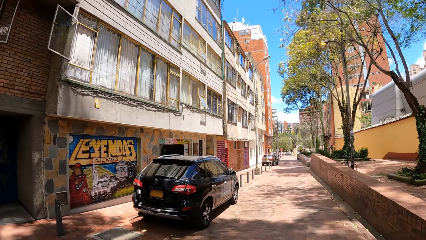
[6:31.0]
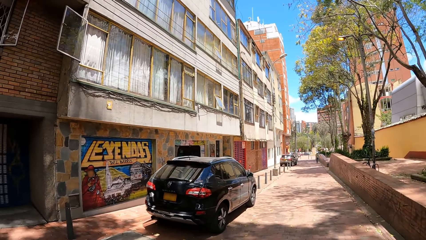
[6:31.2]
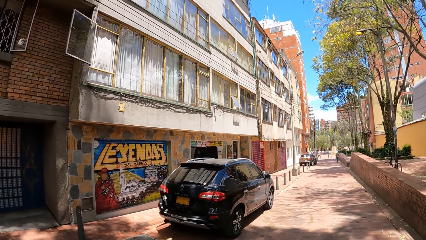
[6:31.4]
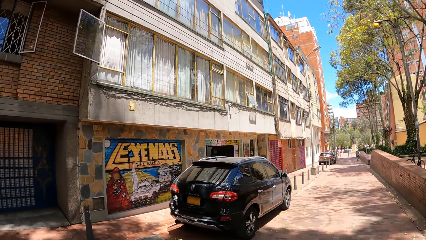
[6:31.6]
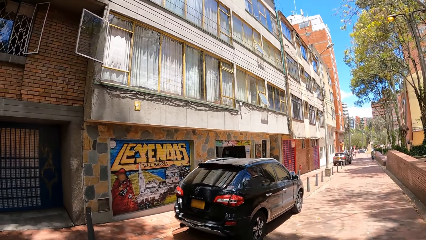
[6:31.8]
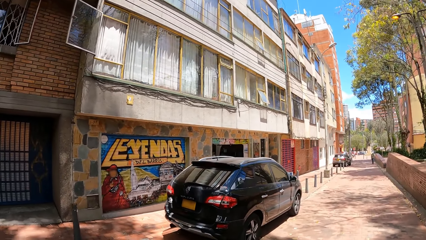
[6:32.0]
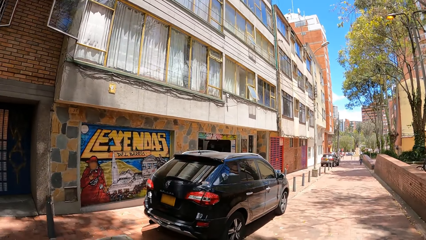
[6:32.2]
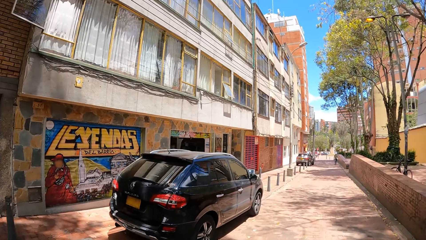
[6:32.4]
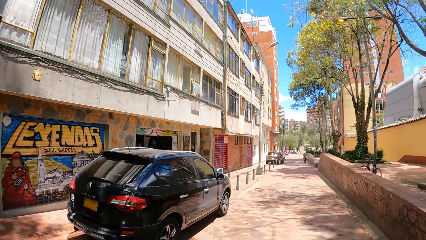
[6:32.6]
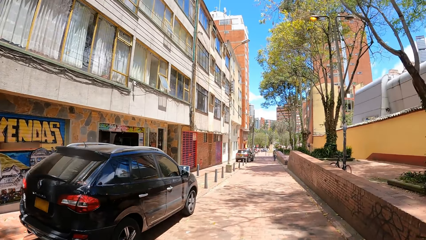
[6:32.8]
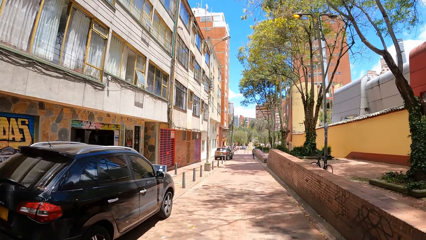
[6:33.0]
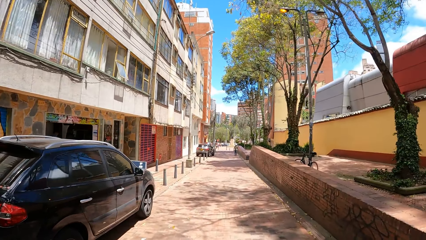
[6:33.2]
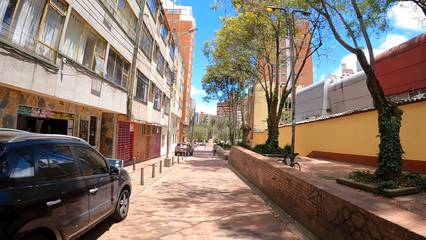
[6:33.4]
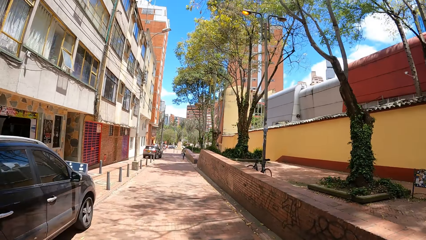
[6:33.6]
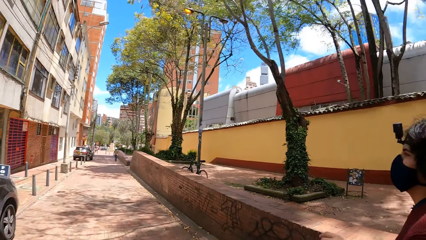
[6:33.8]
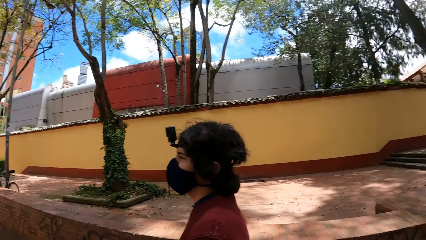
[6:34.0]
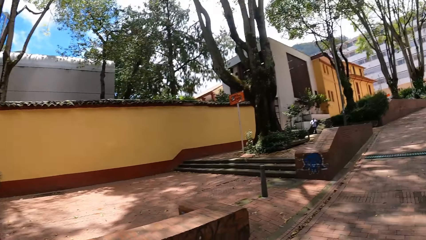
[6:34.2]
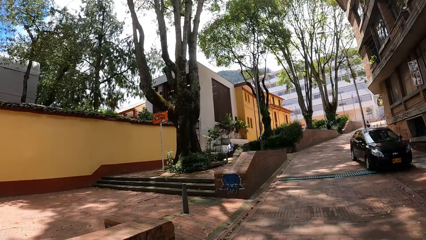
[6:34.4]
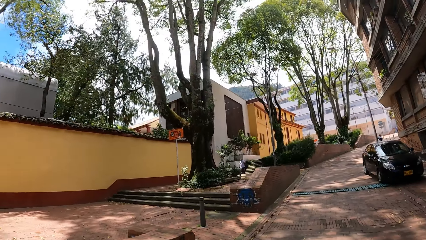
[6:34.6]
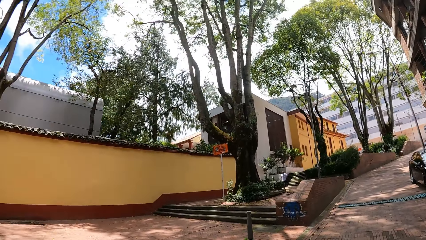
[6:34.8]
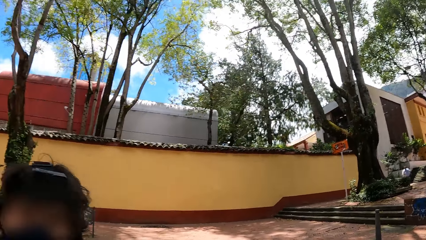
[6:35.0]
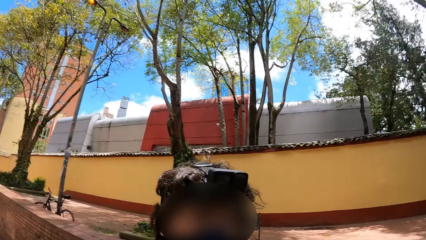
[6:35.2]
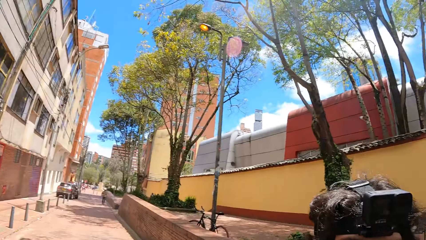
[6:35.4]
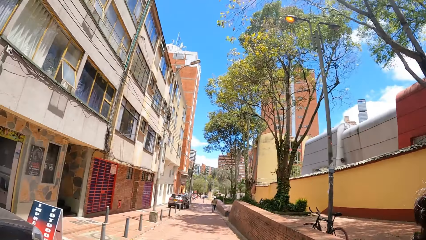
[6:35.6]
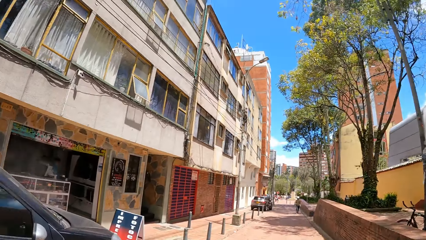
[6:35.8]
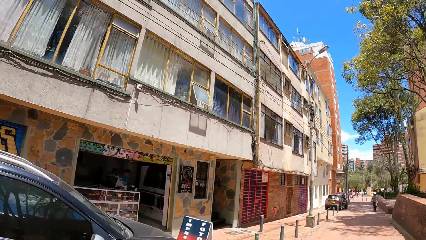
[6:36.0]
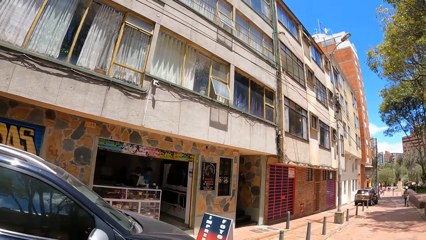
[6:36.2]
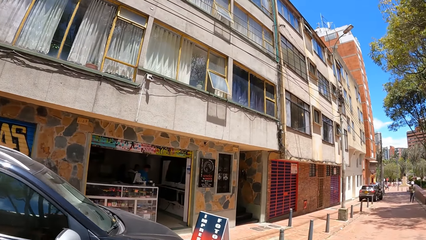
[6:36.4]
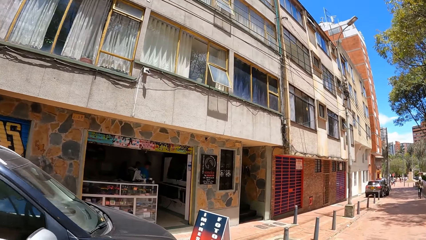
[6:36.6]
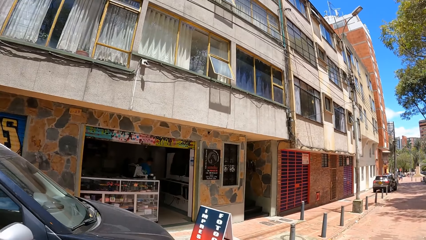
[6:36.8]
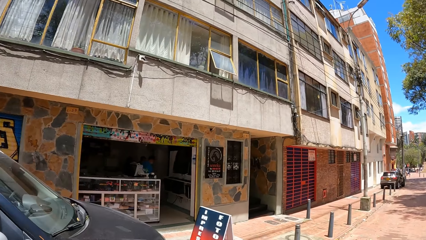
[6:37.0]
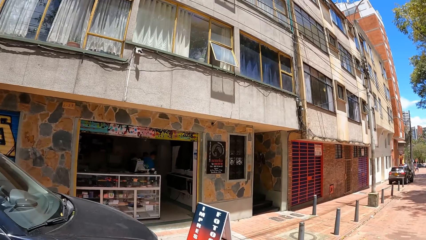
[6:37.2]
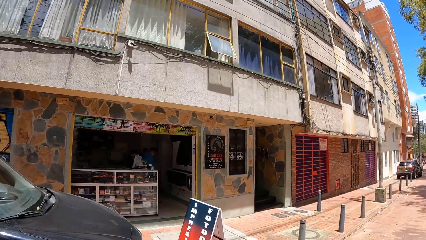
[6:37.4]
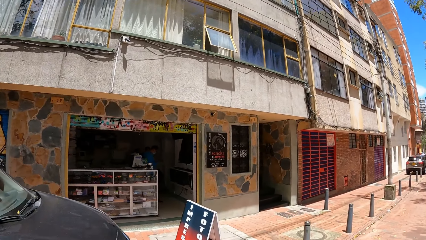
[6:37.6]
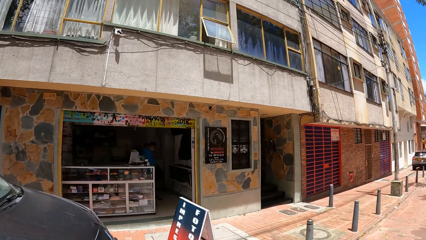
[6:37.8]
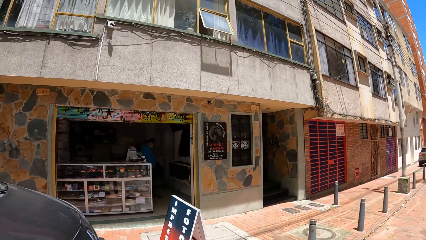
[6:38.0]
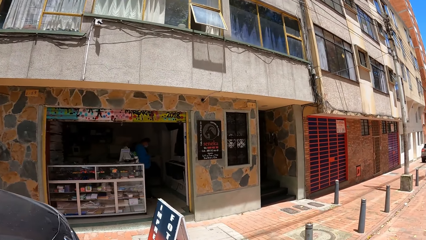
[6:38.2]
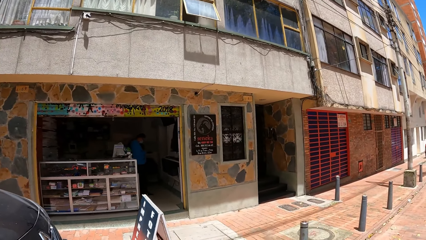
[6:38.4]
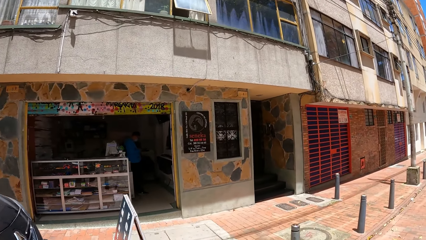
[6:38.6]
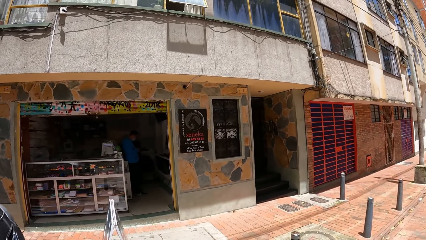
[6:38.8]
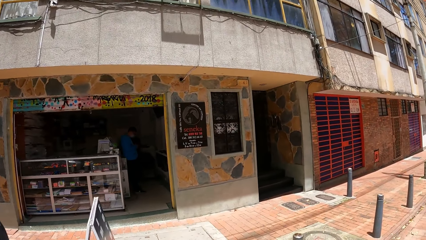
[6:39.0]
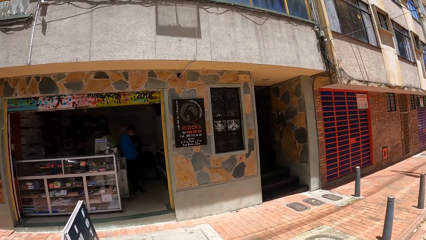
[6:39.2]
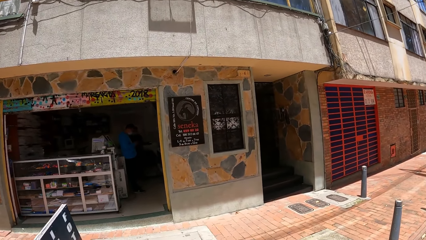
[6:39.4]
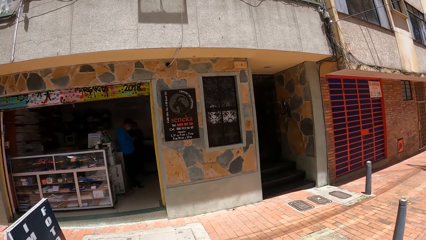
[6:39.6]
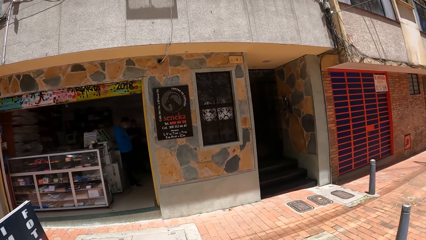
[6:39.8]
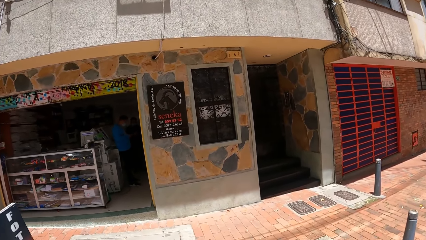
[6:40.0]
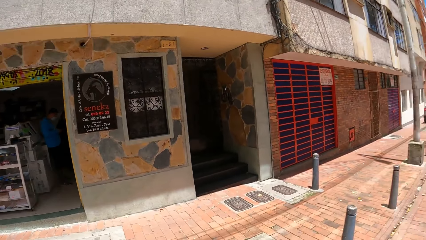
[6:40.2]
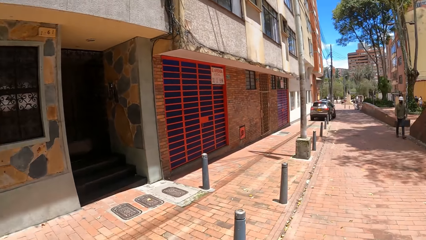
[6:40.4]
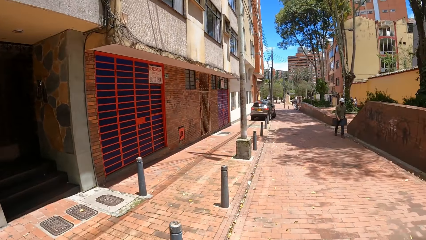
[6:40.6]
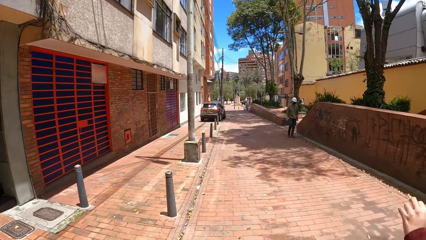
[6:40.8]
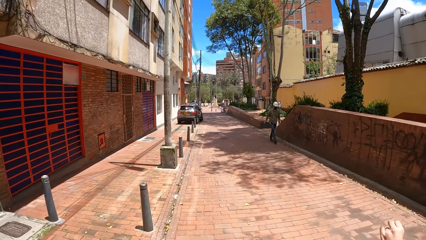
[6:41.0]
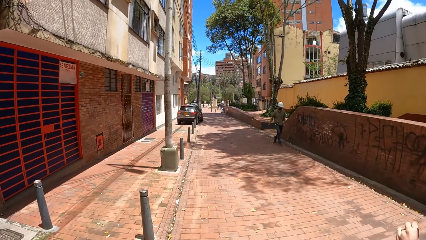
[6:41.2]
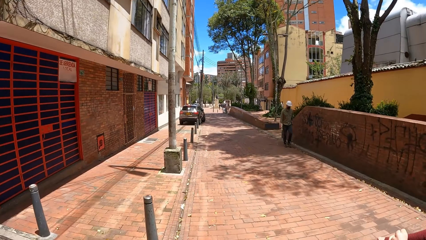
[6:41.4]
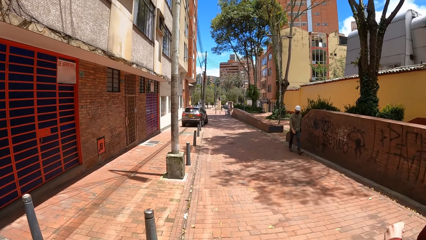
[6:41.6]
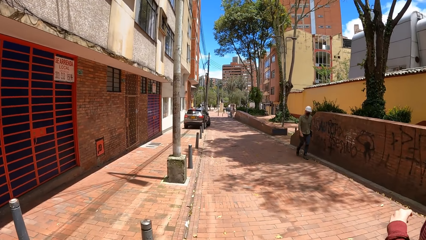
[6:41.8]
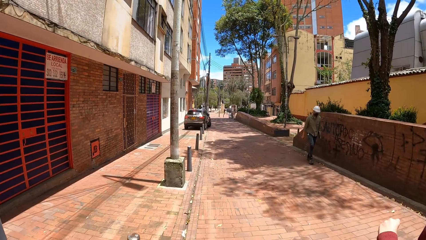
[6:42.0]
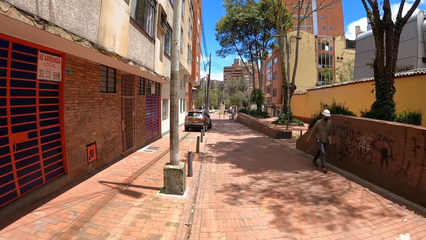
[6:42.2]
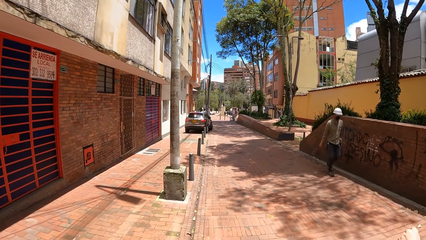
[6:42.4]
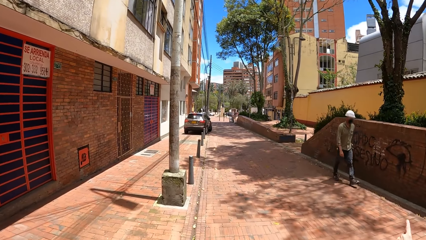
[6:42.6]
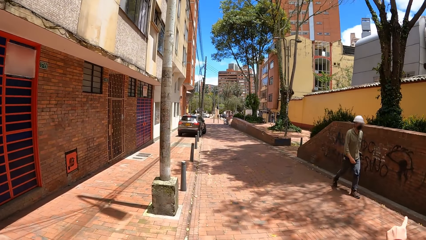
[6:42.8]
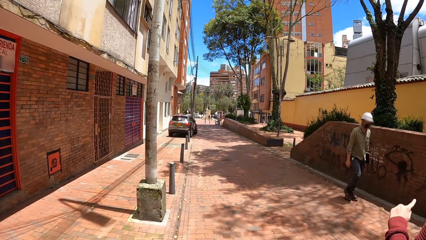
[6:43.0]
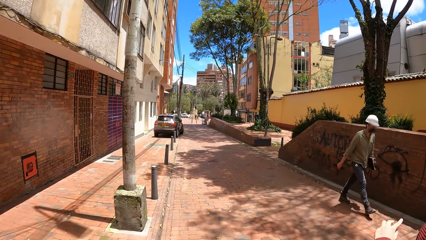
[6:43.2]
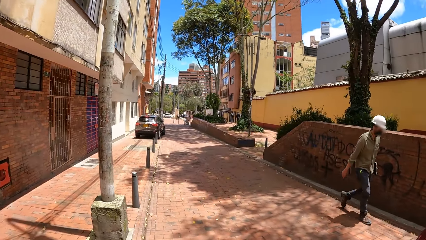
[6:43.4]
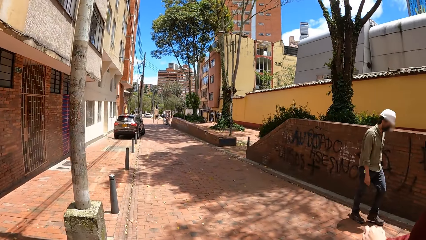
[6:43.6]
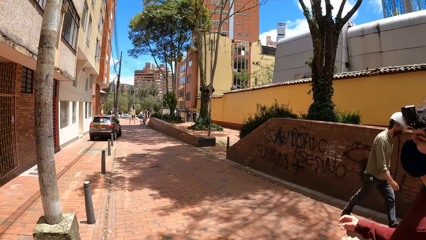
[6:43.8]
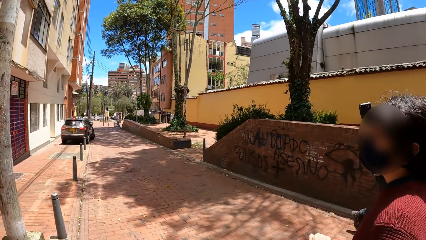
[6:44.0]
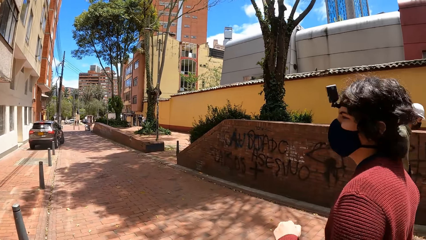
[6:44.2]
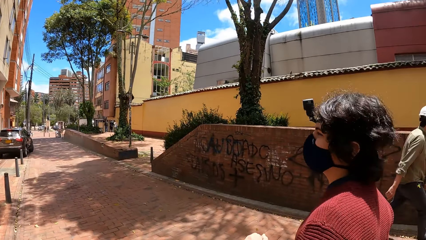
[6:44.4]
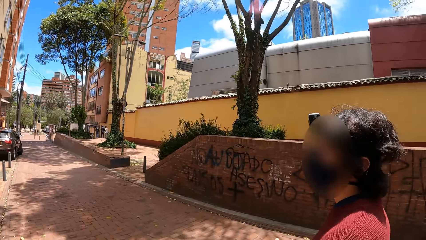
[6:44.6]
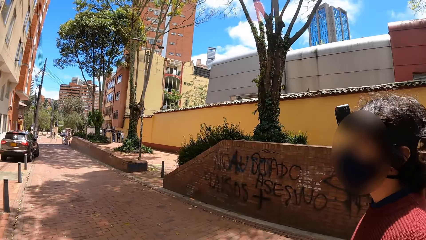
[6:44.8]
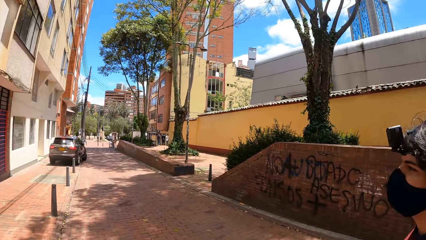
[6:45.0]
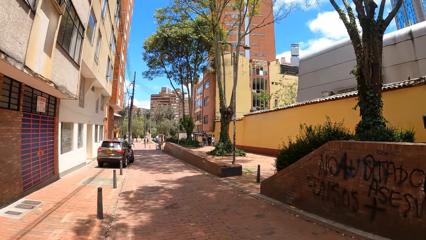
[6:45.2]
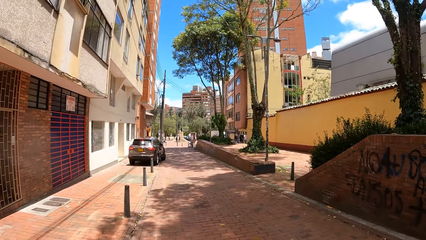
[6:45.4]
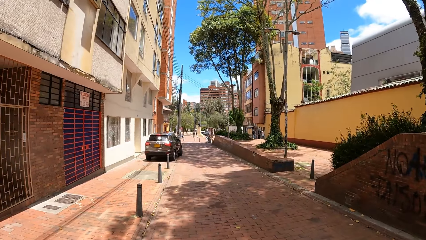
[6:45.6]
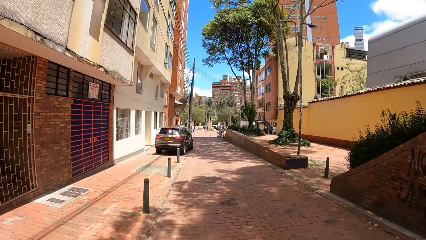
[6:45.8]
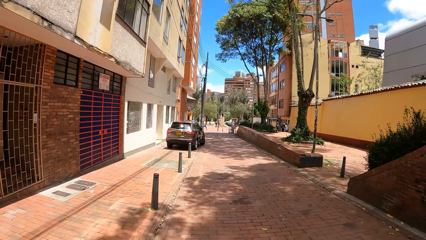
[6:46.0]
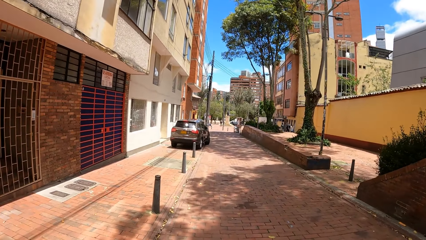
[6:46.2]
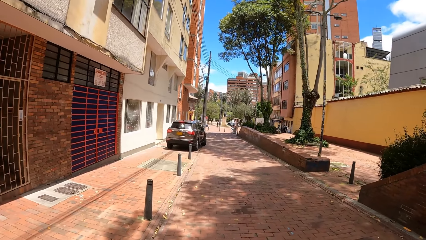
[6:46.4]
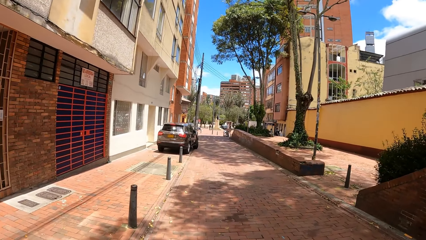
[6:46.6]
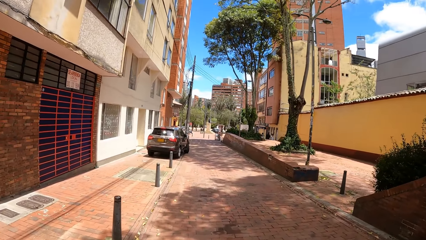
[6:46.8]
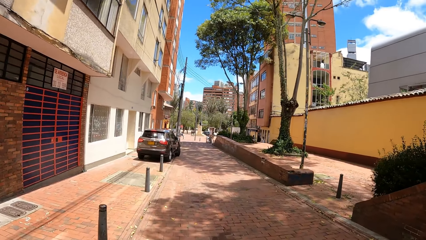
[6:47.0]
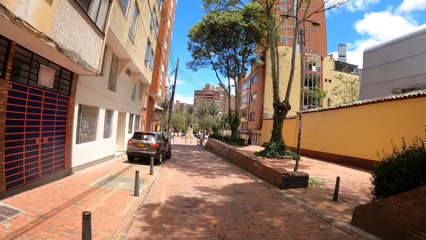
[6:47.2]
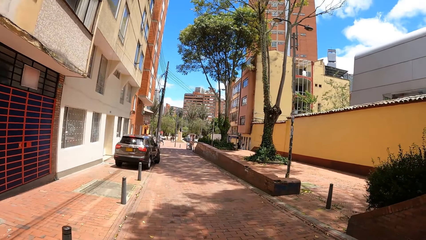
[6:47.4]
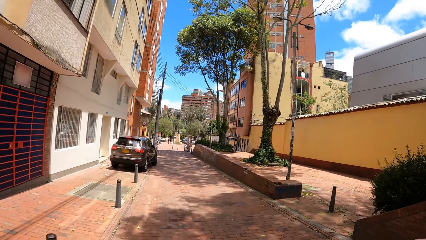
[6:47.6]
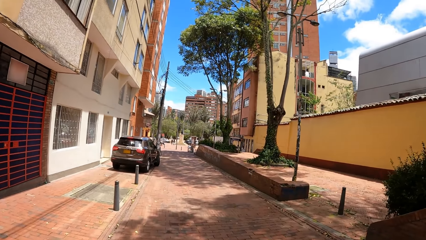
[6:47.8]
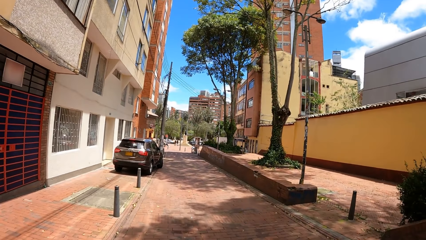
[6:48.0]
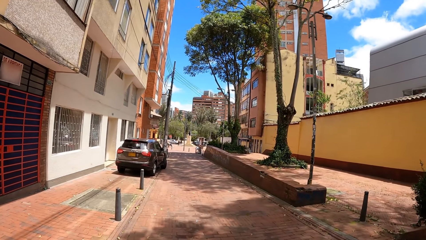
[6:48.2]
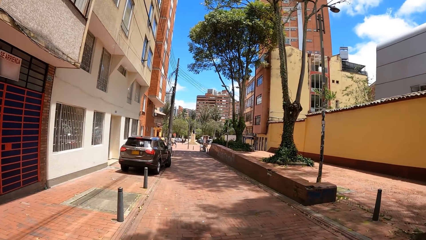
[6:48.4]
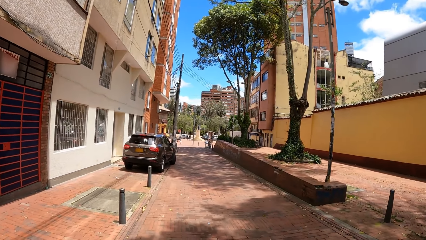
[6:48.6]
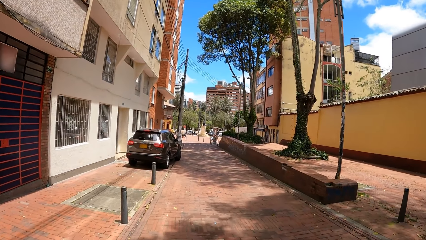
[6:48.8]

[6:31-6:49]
The camera wearer looks around. They walk around the street. A man walks past the camera wearer.
